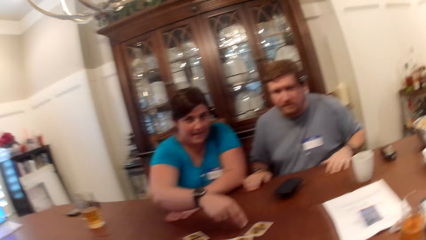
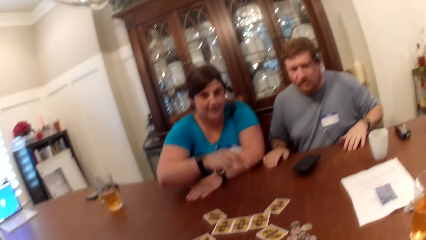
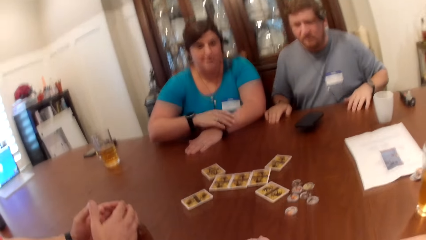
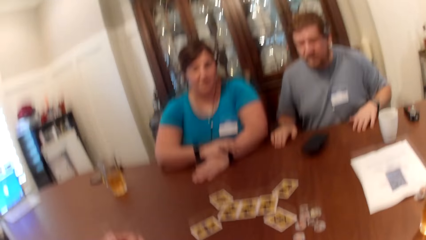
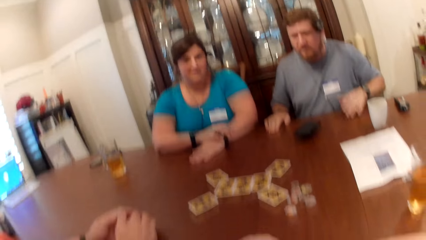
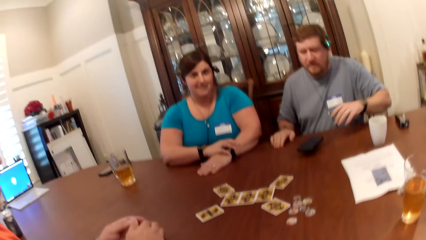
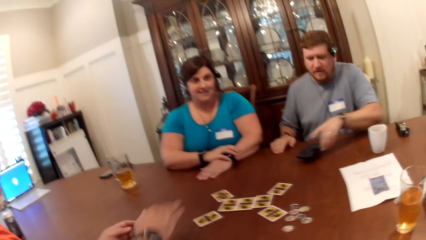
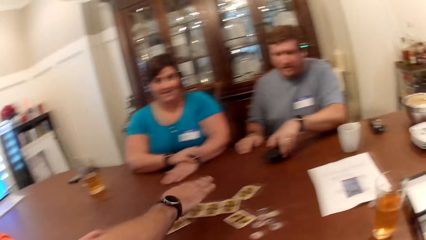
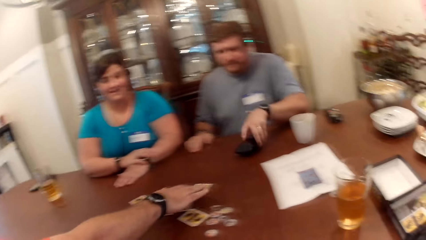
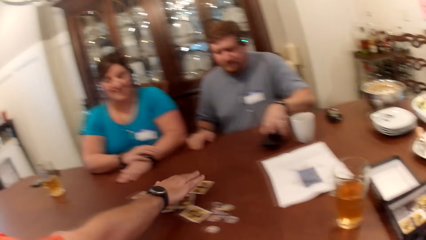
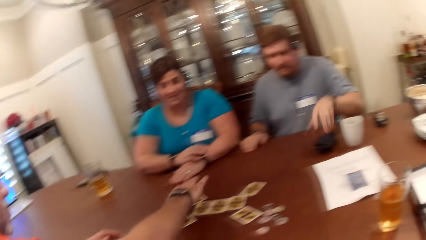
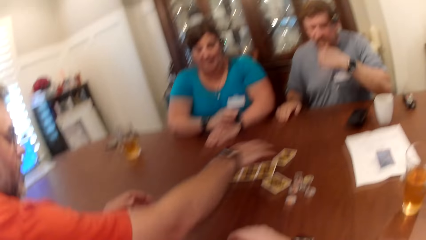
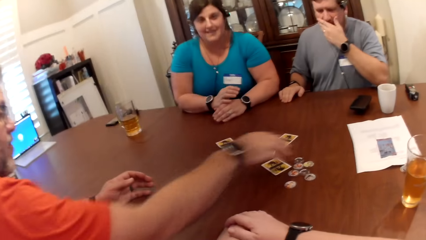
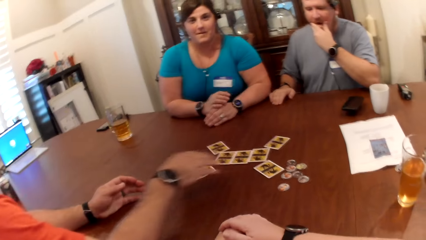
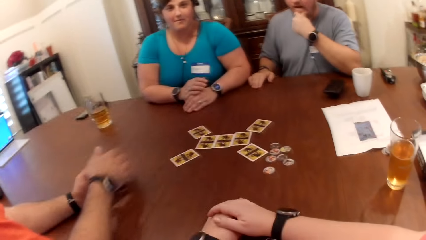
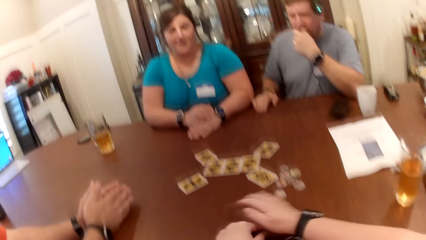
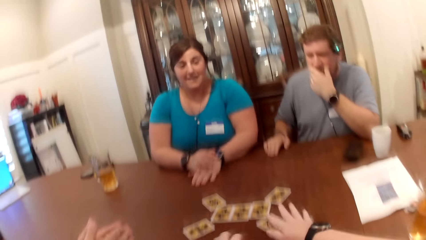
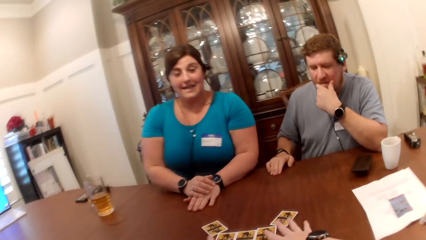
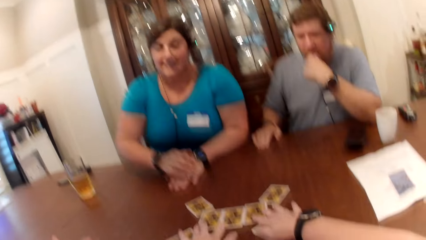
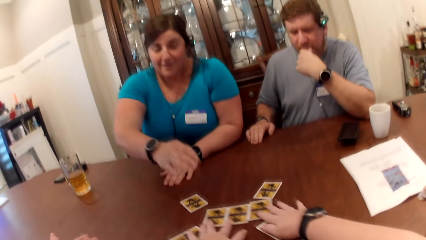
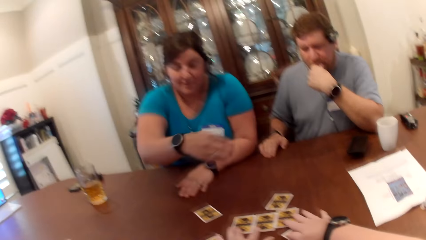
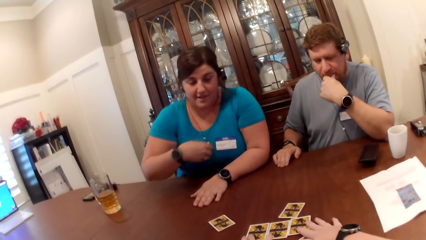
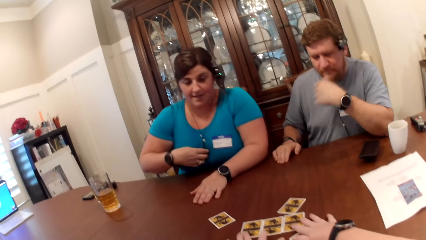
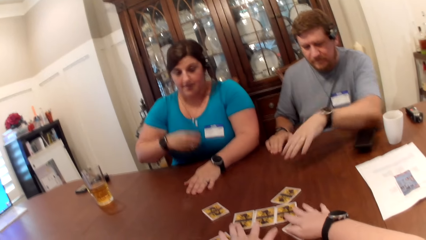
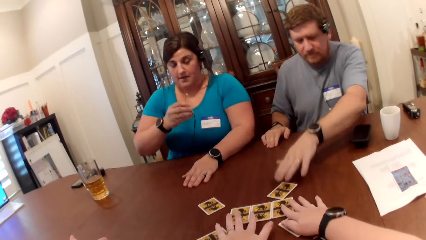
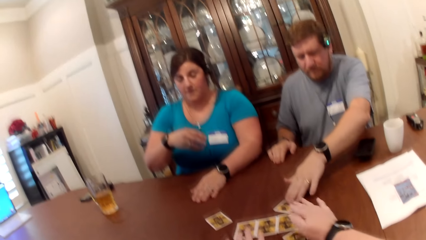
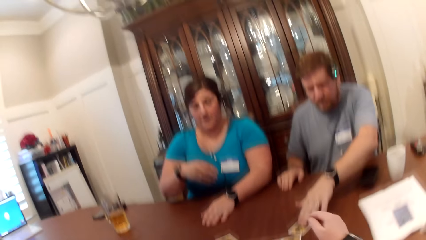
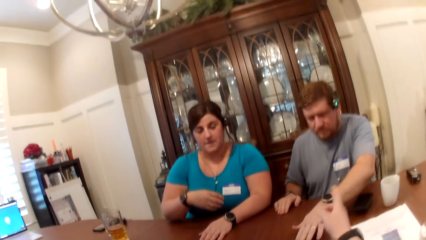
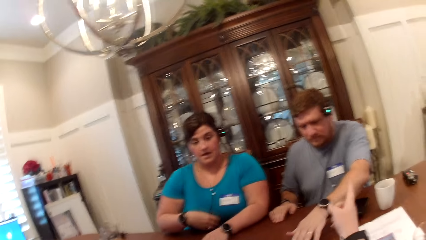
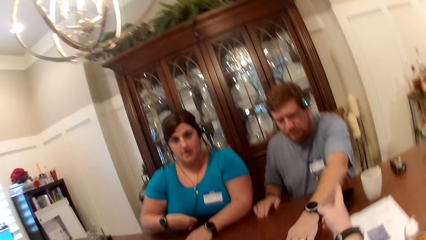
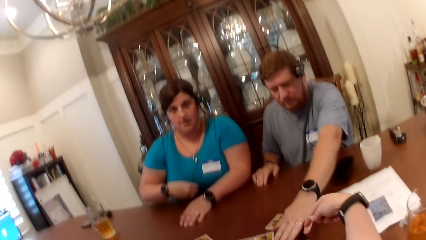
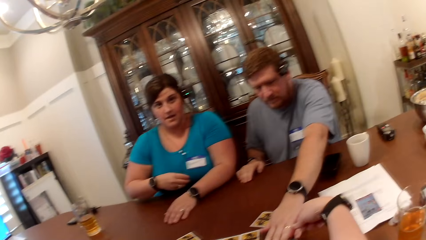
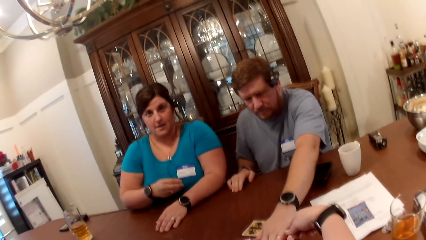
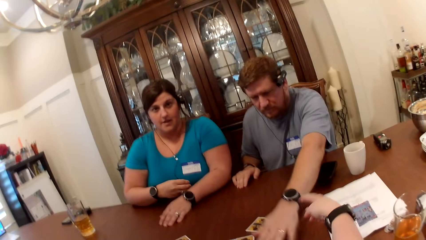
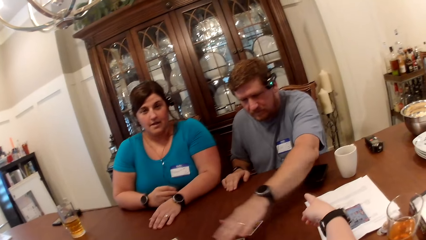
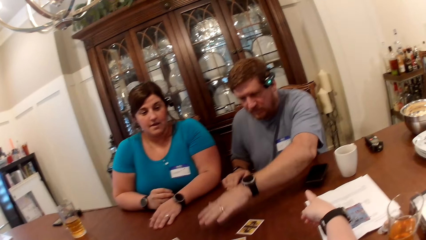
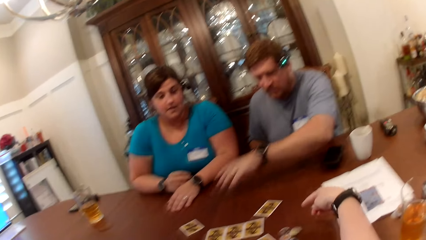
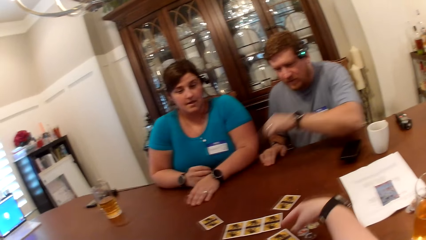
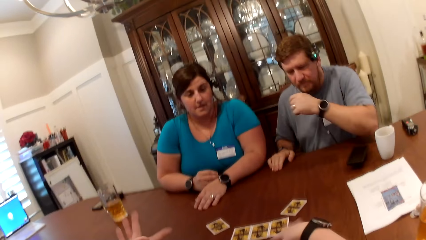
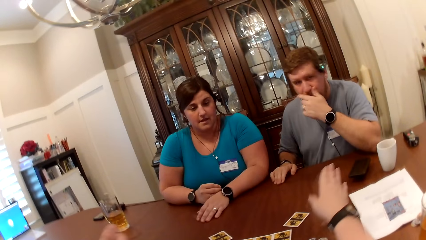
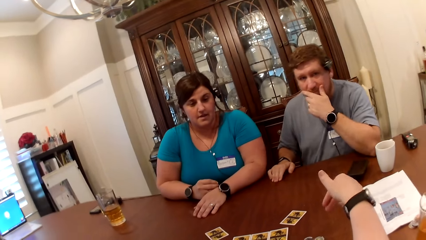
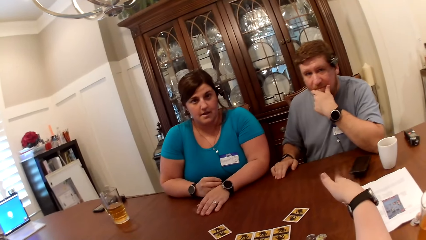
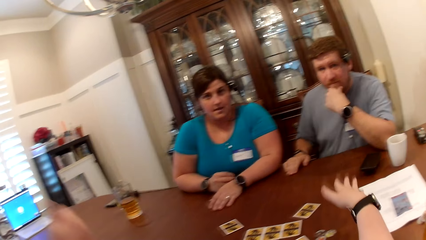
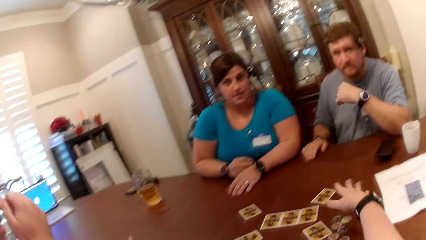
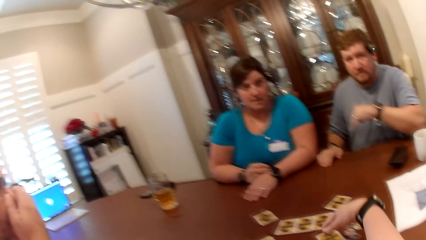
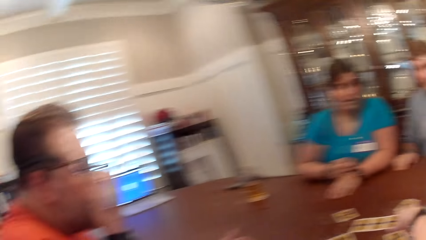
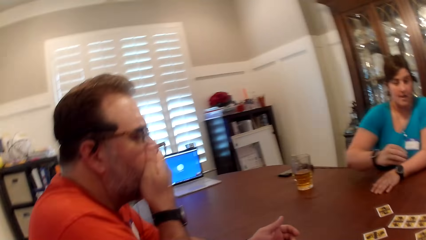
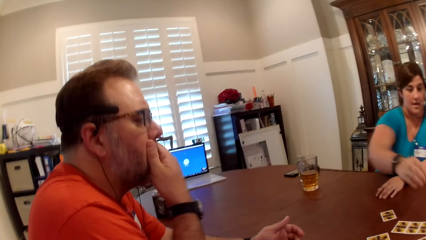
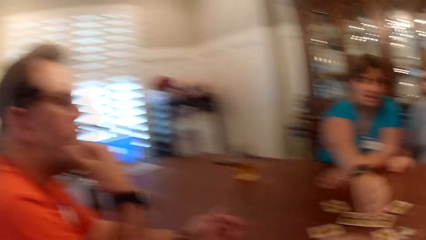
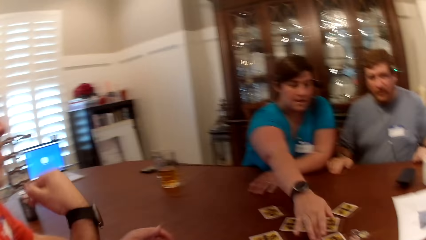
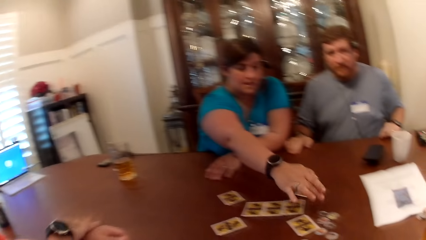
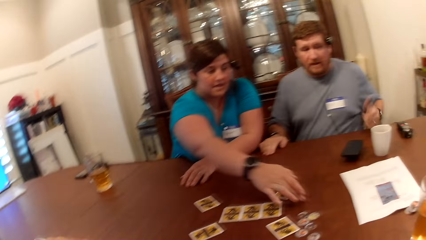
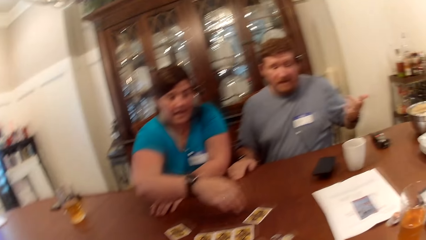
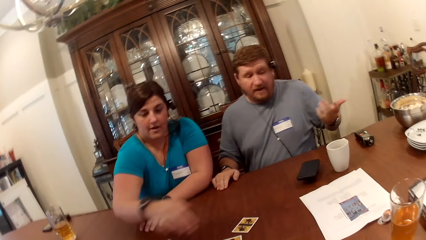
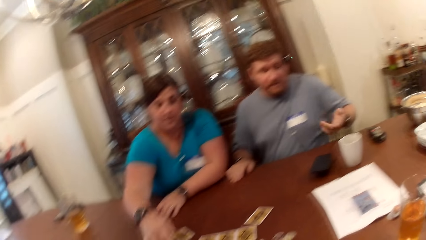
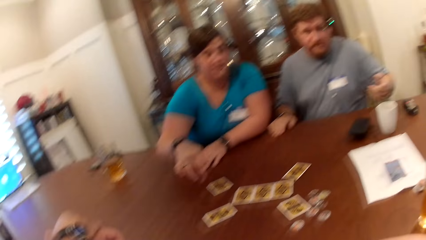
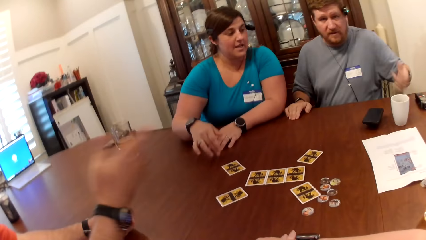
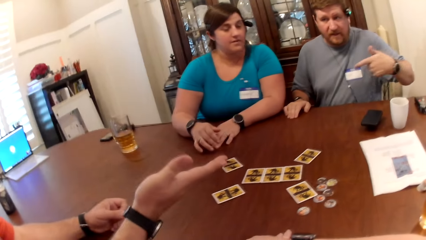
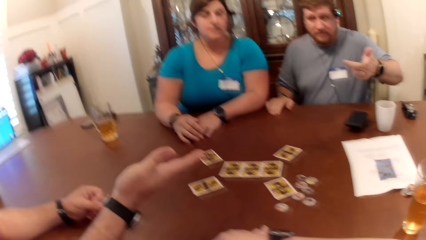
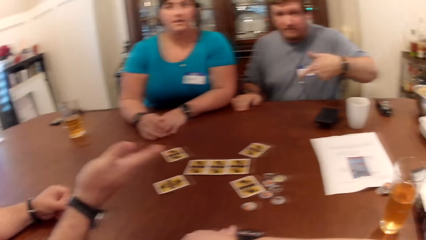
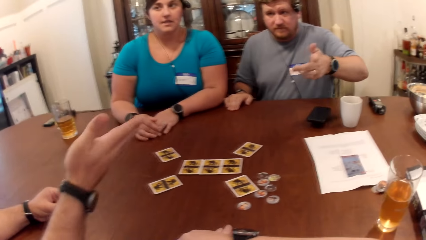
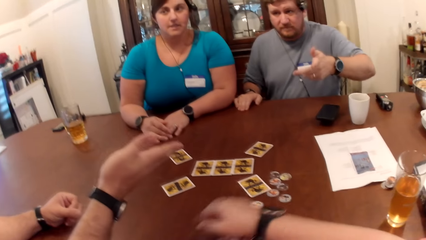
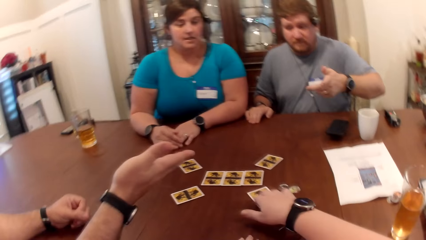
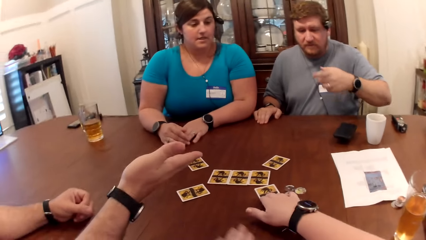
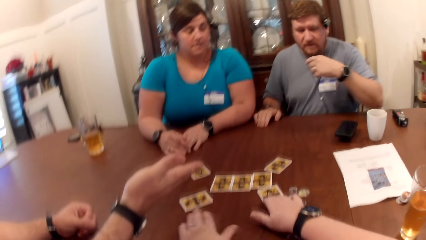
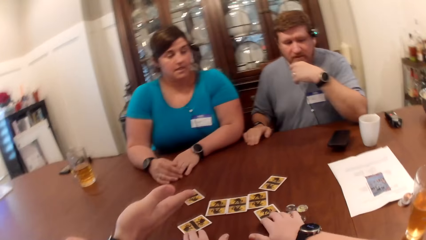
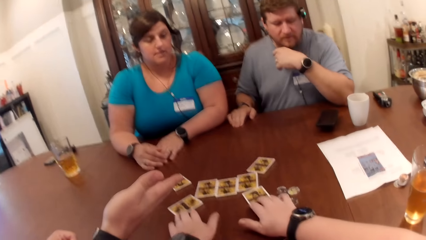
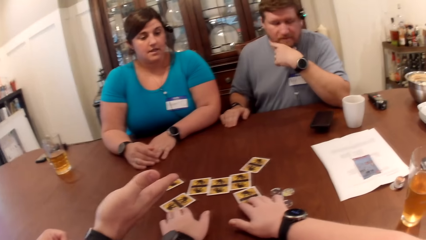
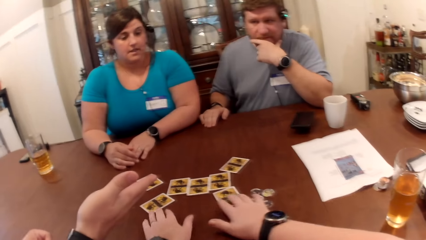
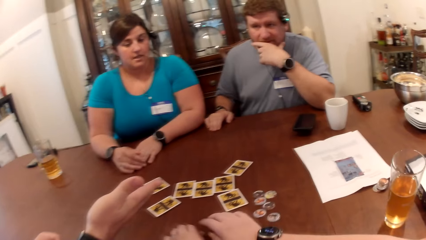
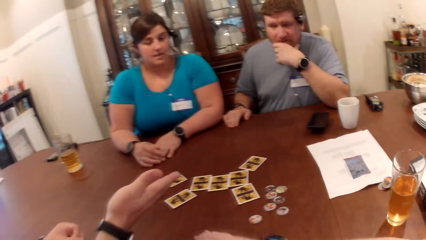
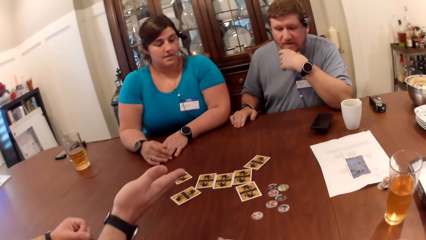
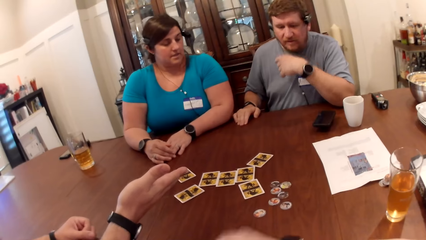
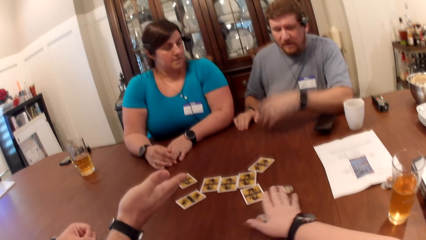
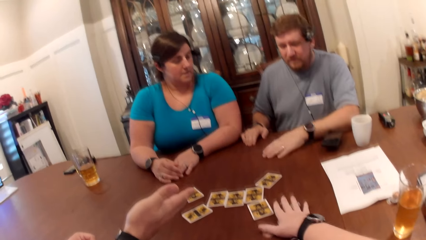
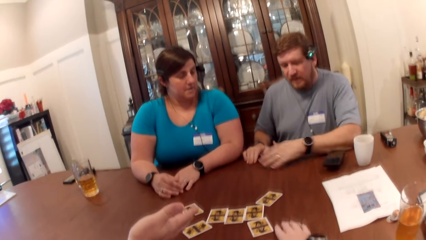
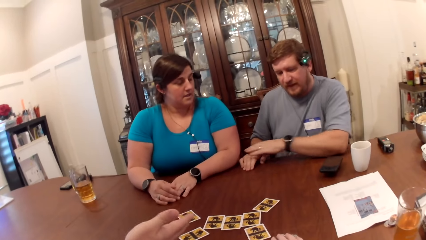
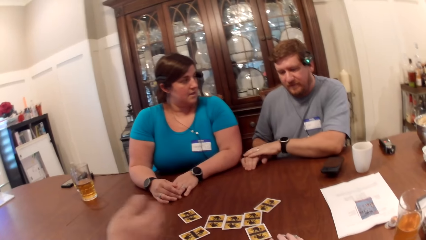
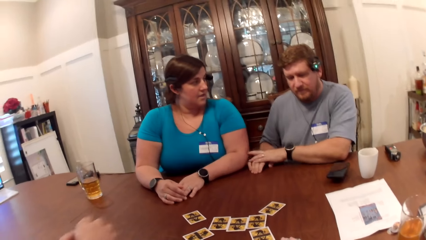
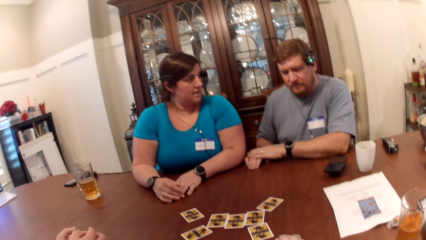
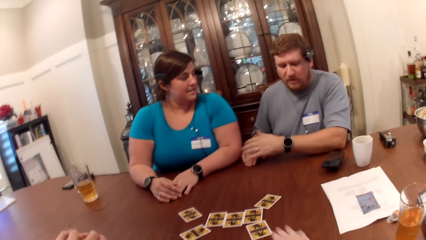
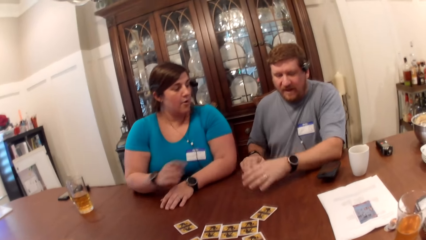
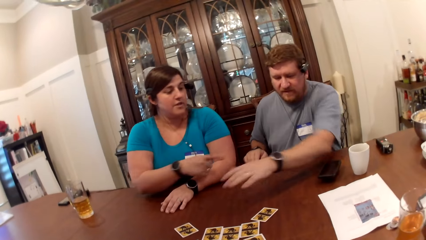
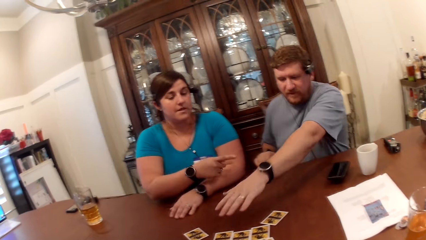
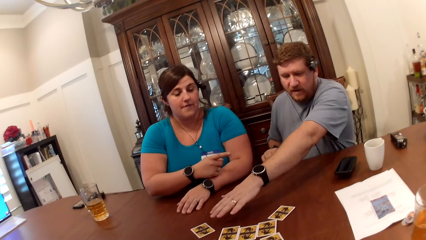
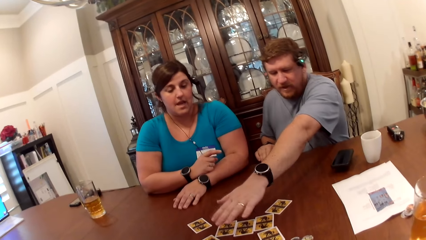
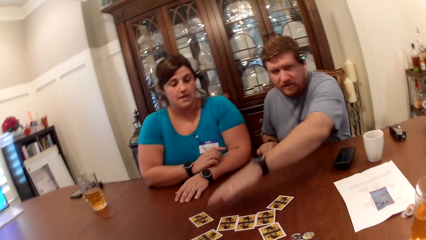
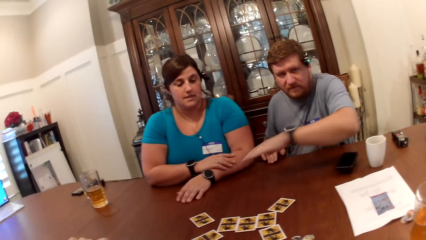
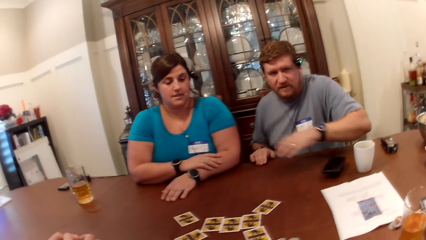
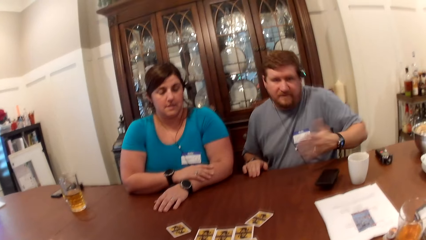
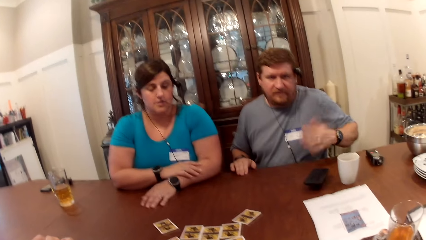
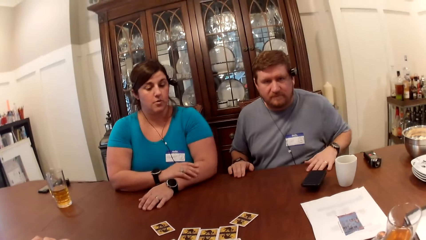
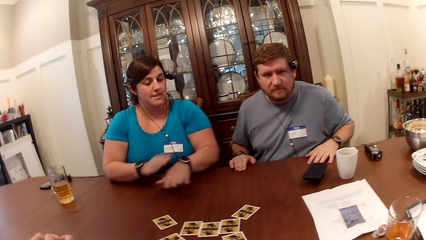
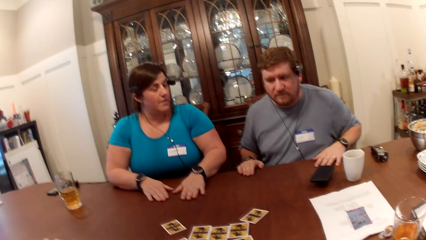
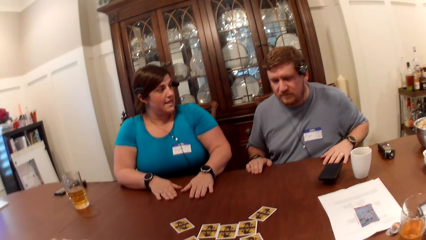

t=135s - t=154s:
A man moves the phone. Another man stretches his right arm over the set of cards on the table. The camera wearer rearranges the set of cards on the table with her hands. The first man rearranges the set of cards on the table with his left hand. The first man, the other man, a lady and the camera wearer play the card game. The lady stretches her right arm over the set of cards on the table. The camera wearer rearranges the set of cards on the table with her hands. She arranges the set of tokens on the table with her right hand. The first man converses with the other man, the lady and the camera wearer. The first man stretches his right hand over the set of cards on the table. The first man places his left hand on the table.
